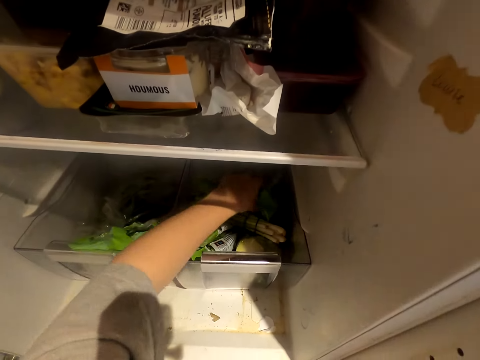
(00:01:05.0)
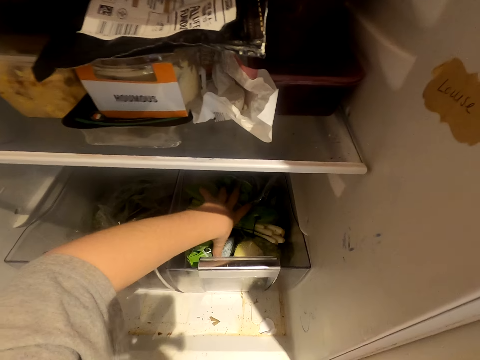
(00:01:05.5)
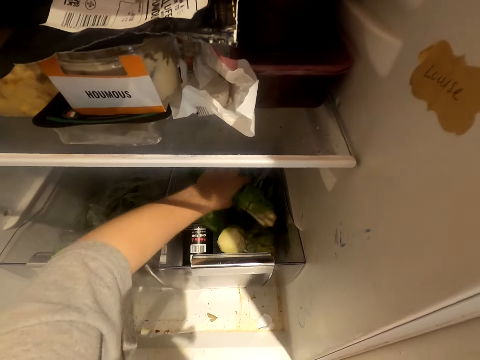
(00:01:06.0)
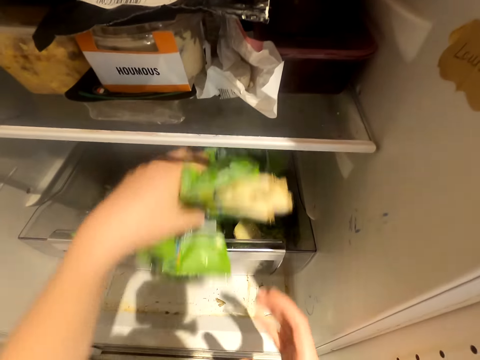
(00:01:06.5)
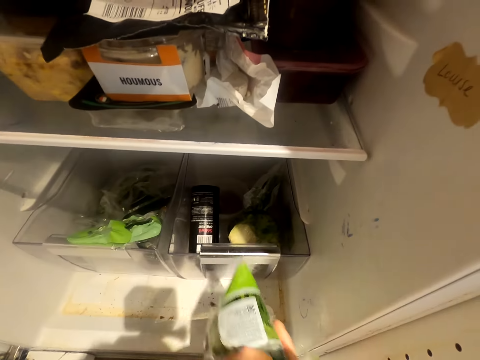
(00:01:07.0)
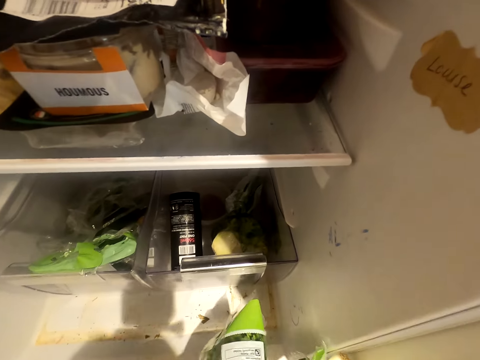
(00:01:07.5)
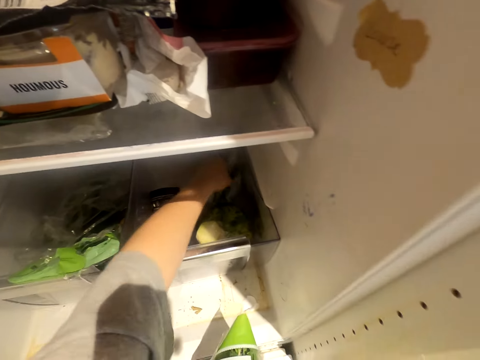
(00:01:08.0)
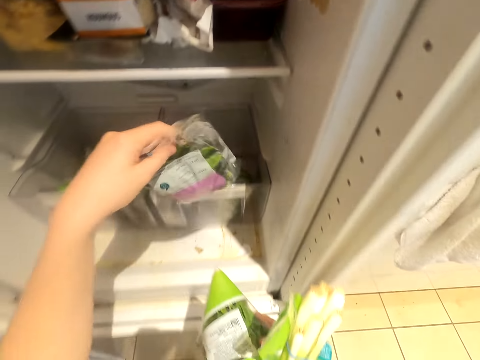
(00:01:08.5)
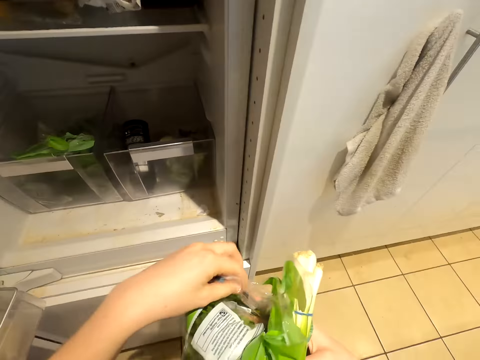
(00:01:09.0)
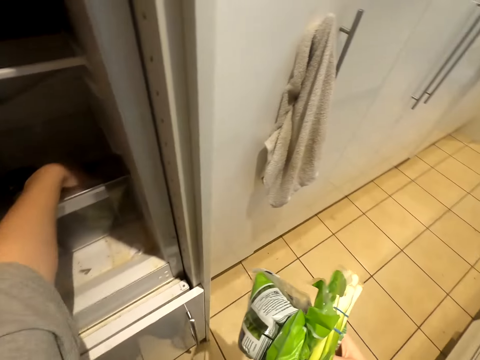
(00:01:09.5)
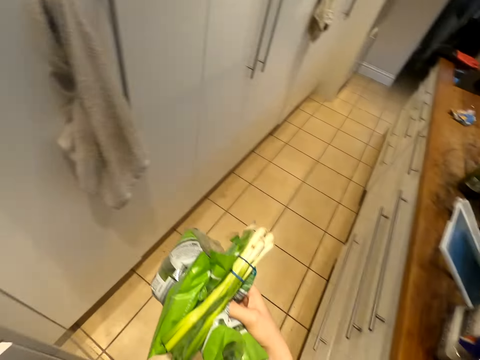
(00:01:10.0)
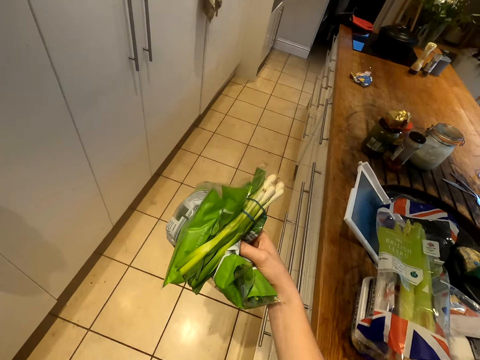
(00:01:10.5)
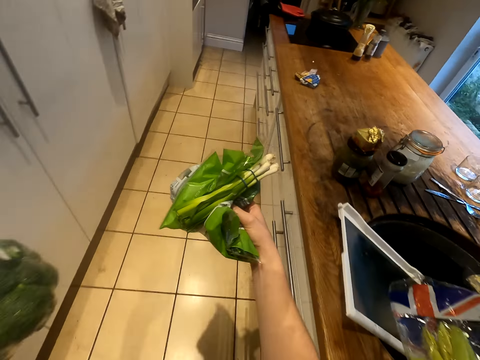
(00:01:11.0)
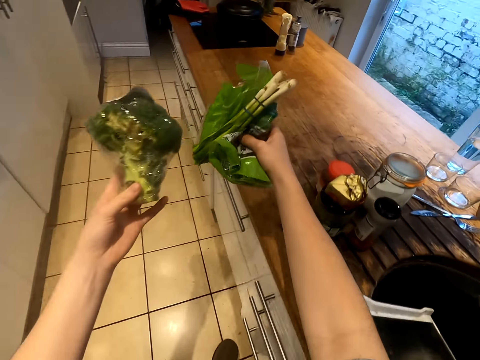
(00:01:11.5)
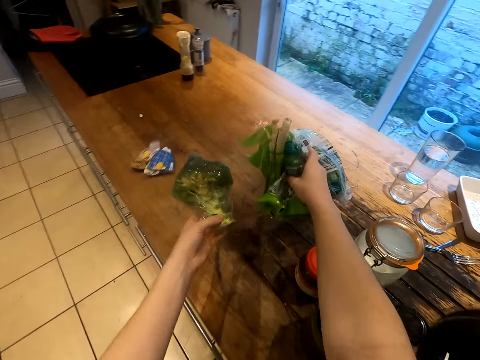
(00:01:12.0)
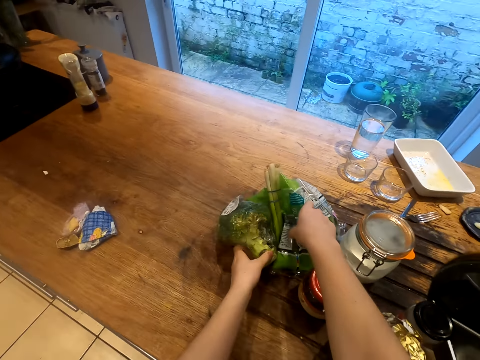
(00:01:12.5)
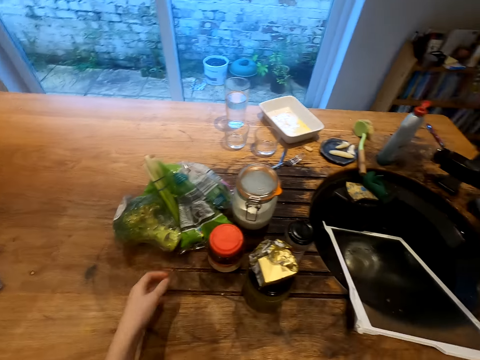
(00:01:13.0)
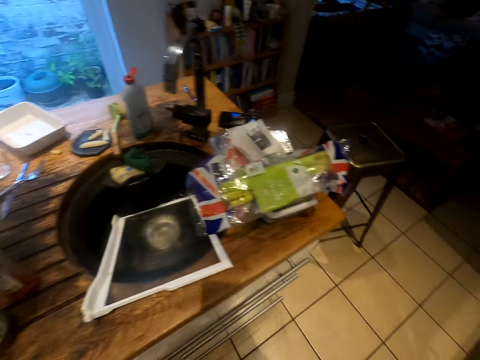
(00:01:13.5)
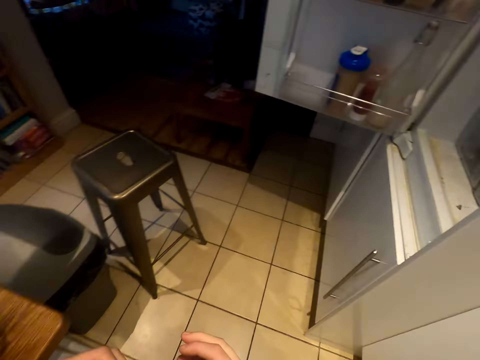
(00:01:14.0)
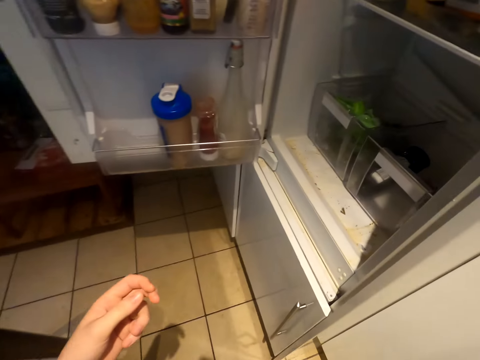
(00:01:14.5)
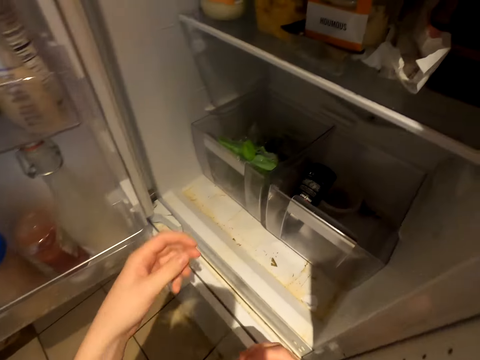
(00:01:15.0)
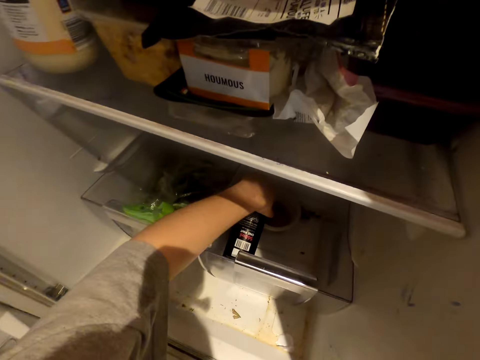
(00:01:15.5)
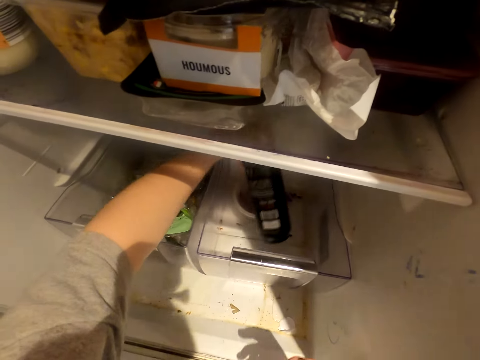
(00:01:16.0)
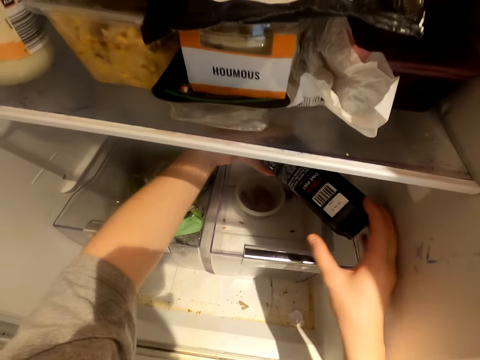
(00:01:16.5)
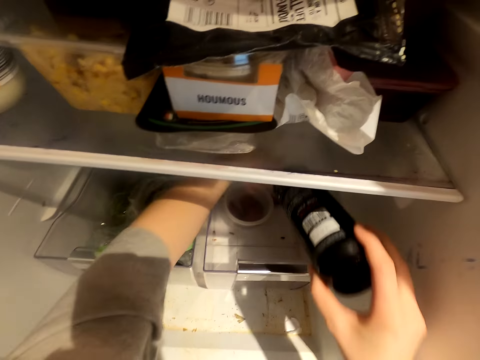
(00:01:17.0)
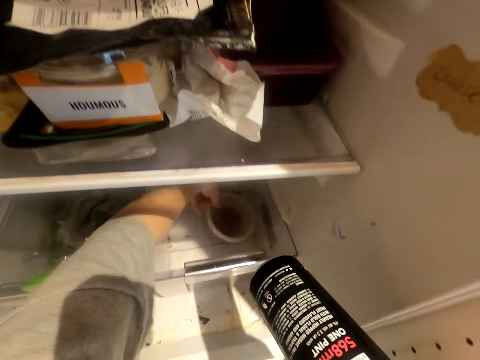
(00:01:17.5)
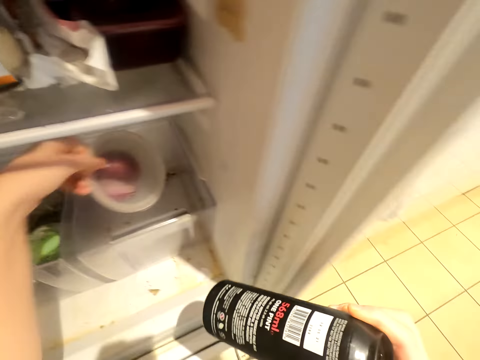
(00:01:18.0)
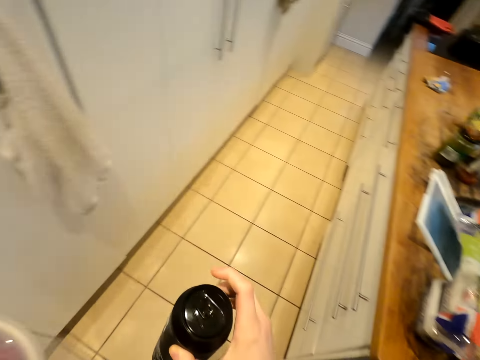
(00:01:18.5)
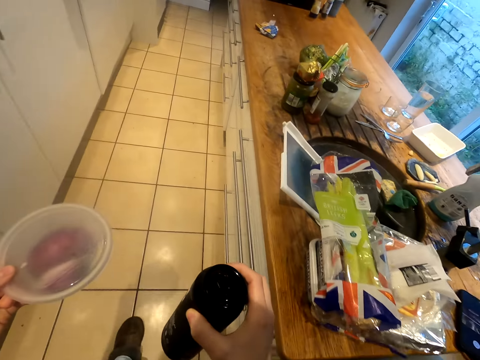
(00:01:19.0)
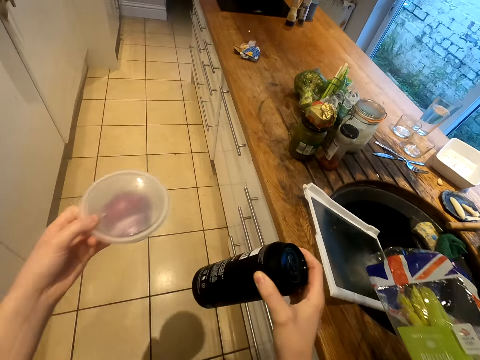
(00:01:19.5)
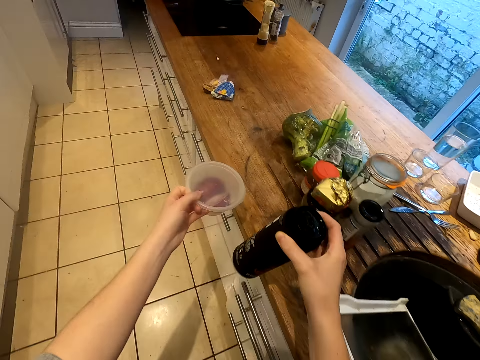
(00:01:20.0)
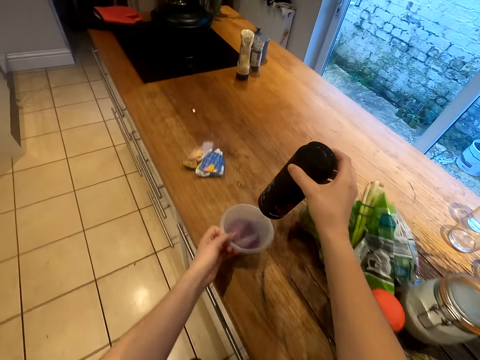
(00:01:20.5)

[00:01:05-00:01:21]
The camera wearer picks packets in a fridge drawer. They put a packet on the other hand. They pick a packet. They put the packet on the other hand. They pick a broccoli. They put down the packet and the broccoli. They pick a container and hold the container with the other hand. They pick a food container from the fridge.

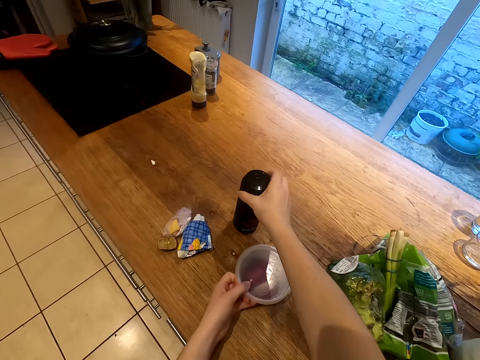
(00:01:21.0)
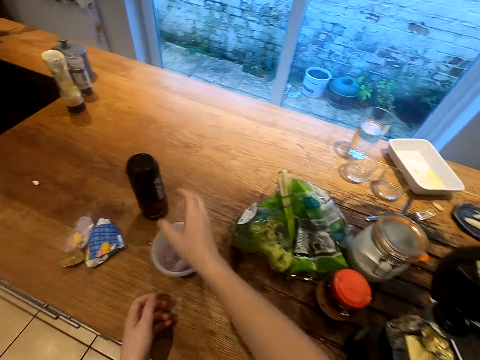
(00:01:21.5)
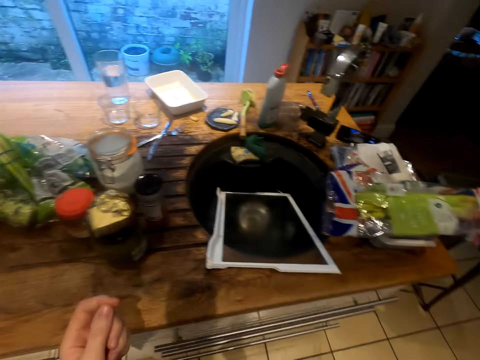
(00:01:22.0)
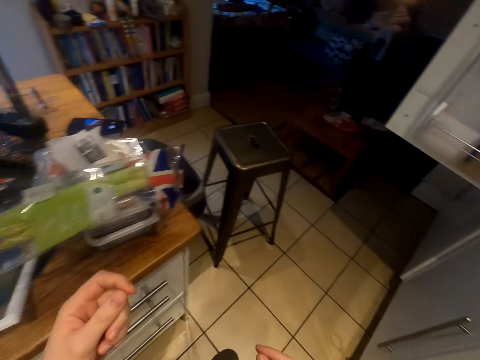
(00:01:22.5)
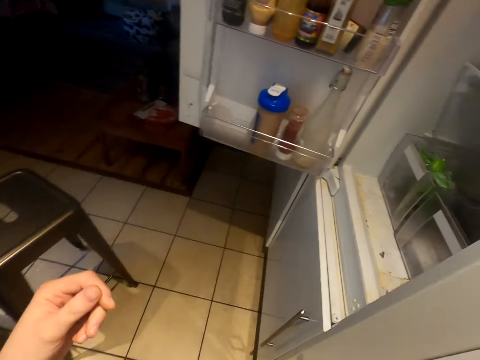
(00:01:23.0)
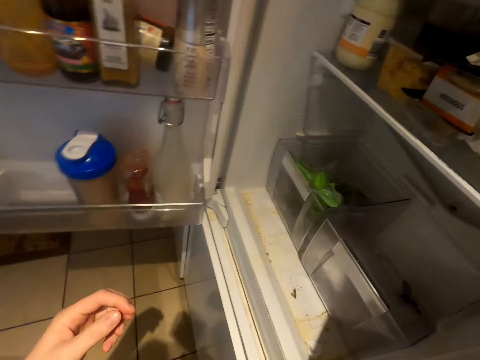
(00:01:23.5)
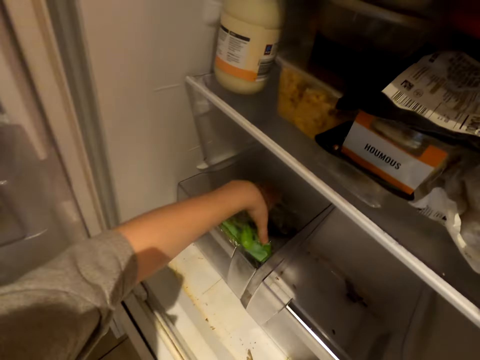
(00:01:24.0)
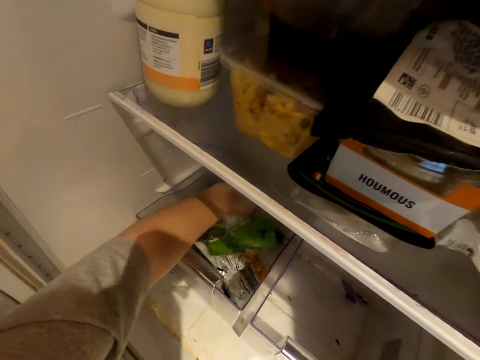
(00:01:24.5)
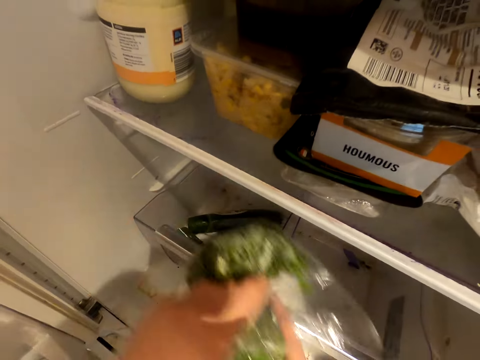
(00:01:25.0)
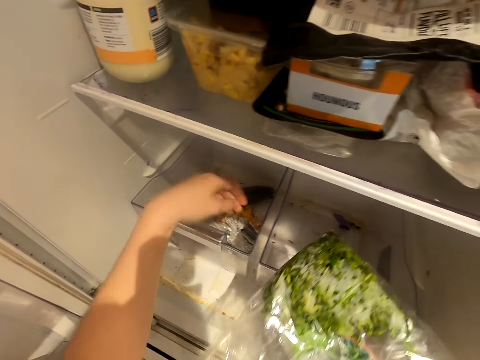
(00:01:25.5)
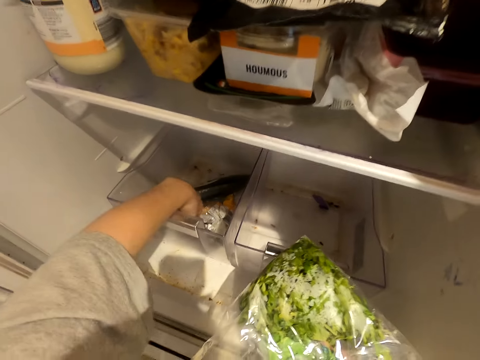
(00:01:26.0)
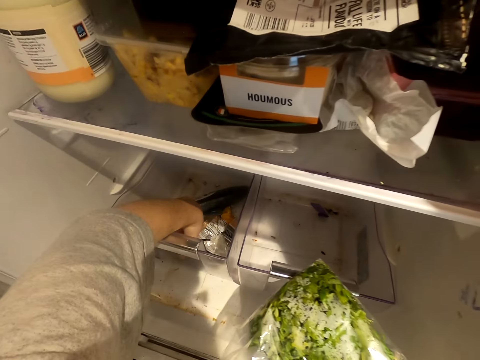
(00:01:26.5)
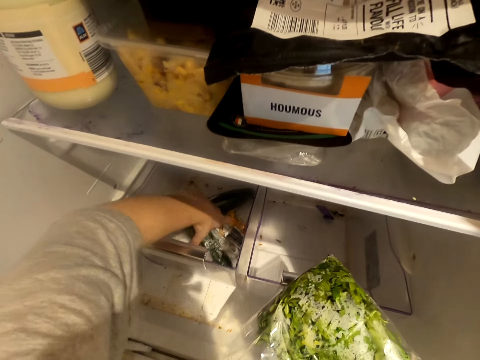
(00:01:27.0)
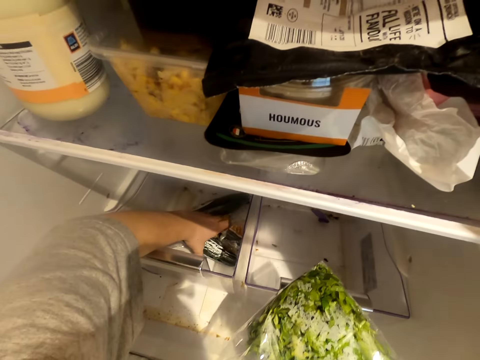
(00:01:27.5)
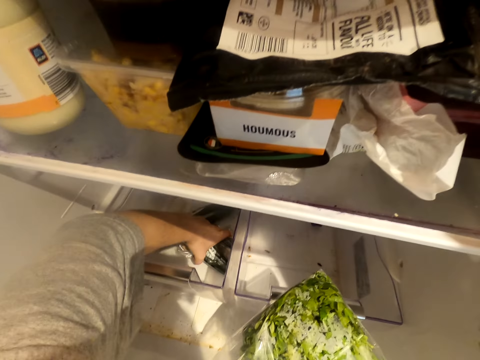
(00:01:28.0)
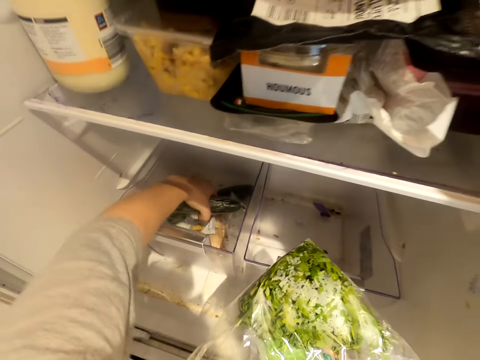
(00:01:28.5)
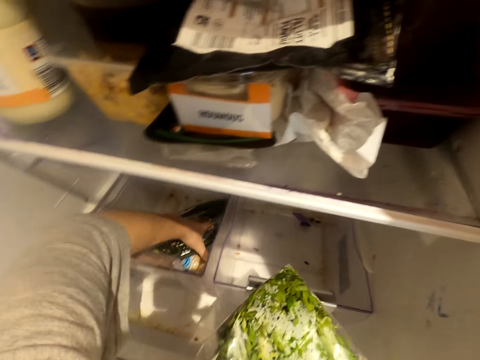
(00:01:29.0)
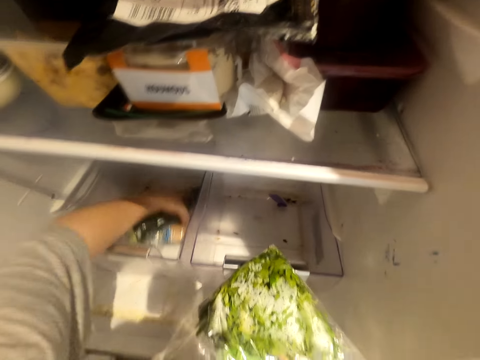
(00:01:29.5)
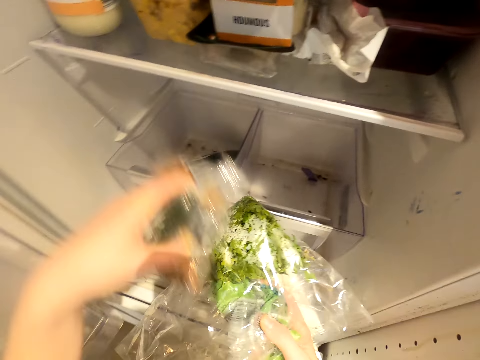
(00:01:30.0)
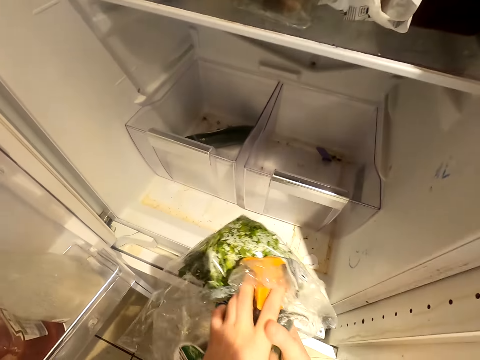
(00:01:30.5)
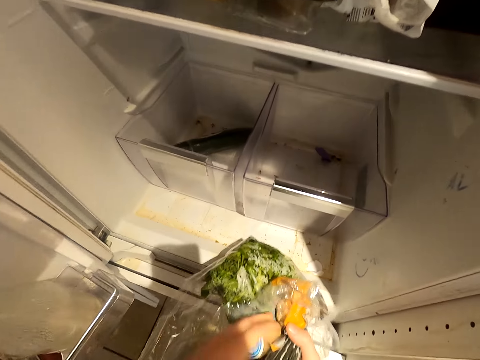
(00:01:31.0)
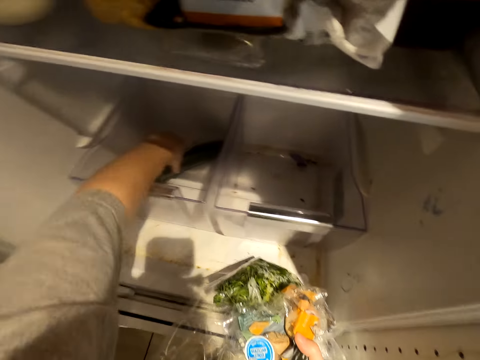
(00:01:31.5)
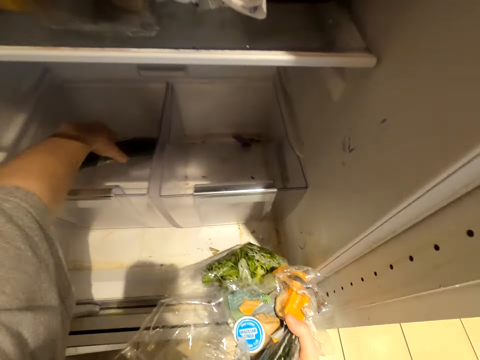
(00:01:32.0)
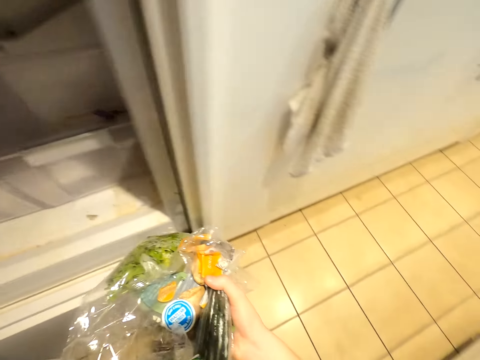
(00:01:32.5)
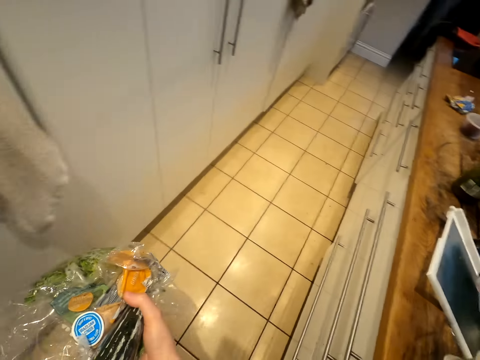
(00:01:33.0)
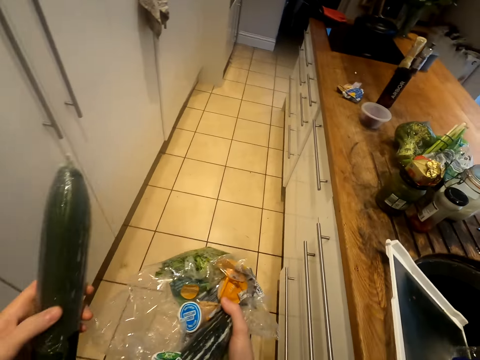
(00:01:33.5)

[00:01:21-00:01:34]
The camera wearer puts down the containers. They pick a packet and put the packet on the other hand. They pick a zucchini. They put the zucchini on the other hand. They pick the zucchini.
